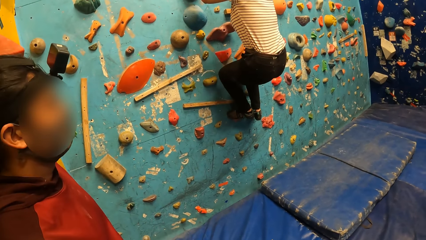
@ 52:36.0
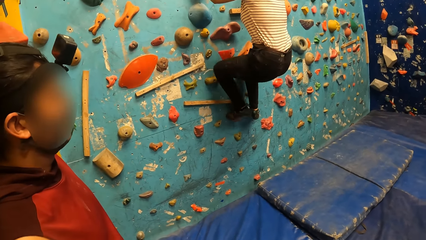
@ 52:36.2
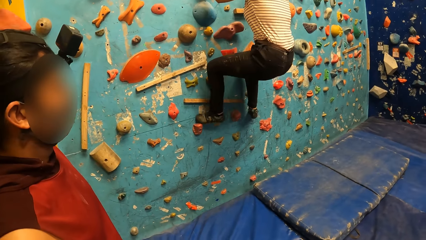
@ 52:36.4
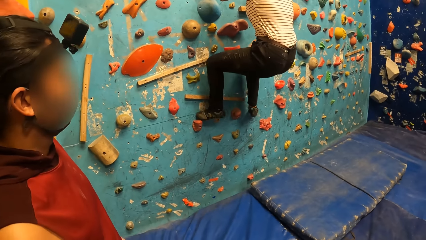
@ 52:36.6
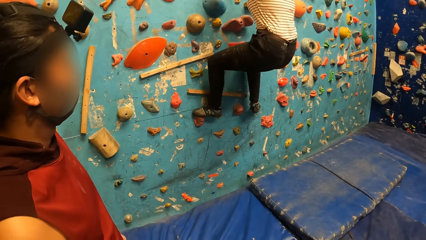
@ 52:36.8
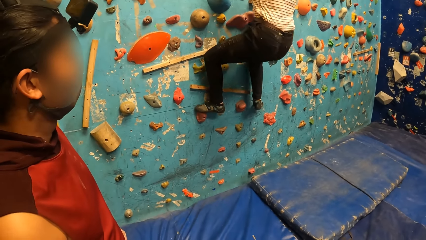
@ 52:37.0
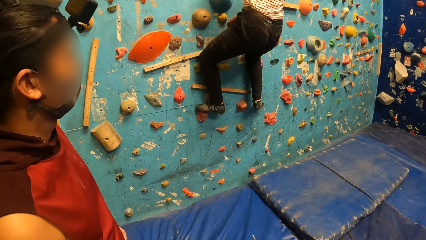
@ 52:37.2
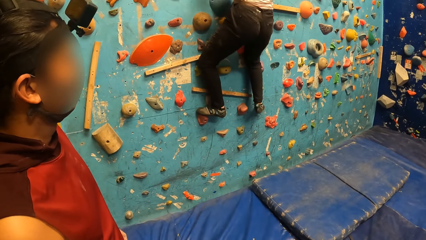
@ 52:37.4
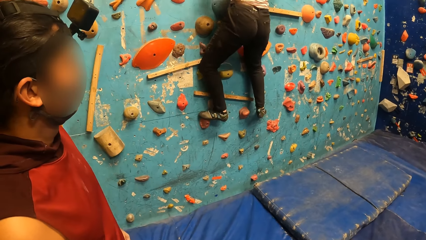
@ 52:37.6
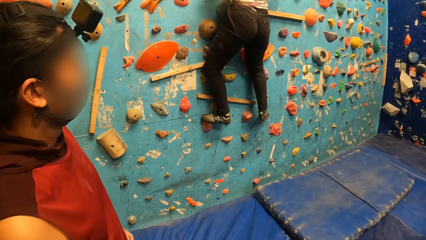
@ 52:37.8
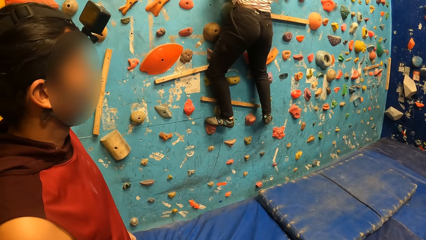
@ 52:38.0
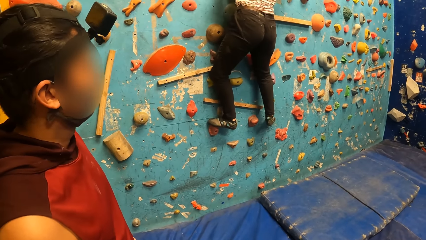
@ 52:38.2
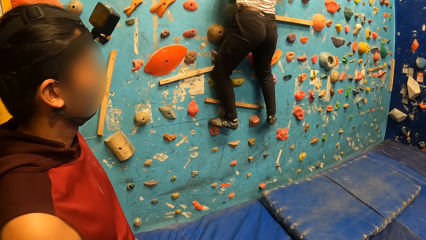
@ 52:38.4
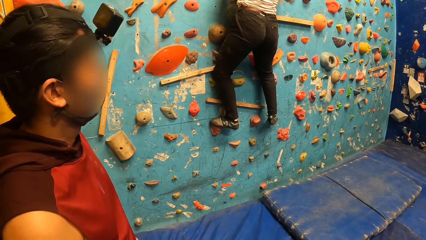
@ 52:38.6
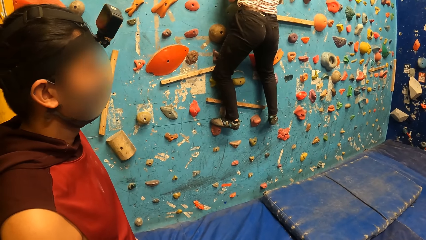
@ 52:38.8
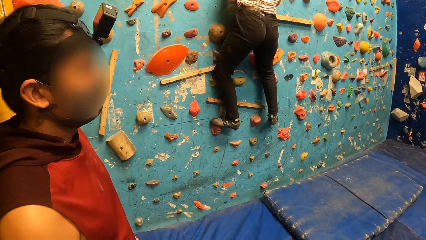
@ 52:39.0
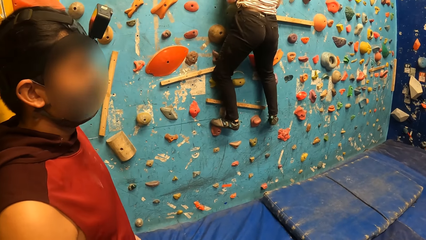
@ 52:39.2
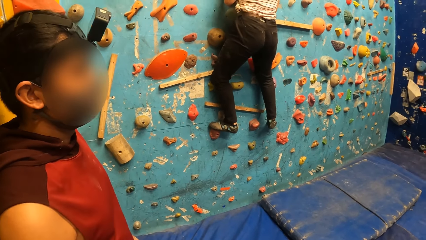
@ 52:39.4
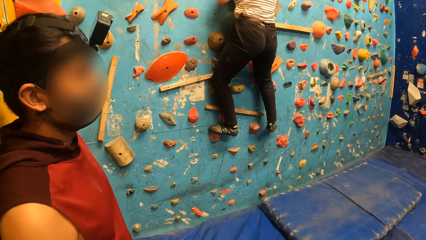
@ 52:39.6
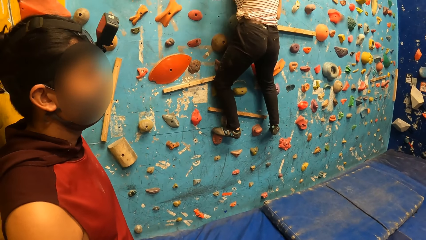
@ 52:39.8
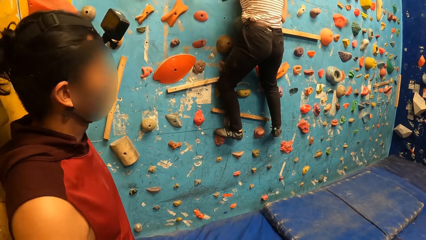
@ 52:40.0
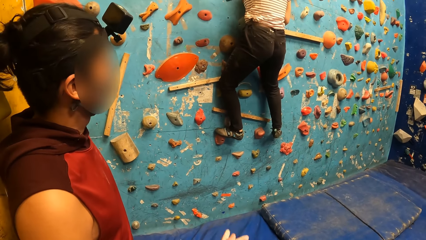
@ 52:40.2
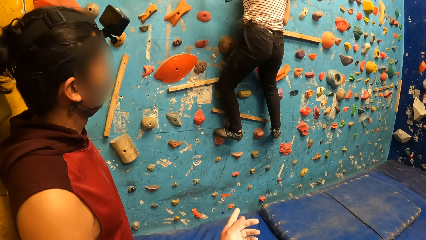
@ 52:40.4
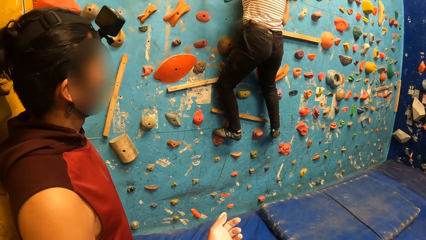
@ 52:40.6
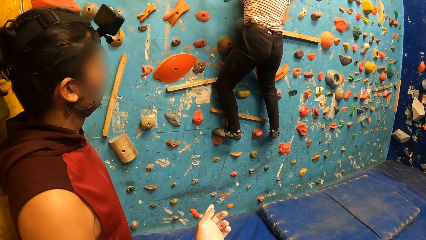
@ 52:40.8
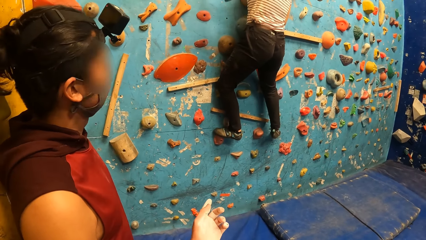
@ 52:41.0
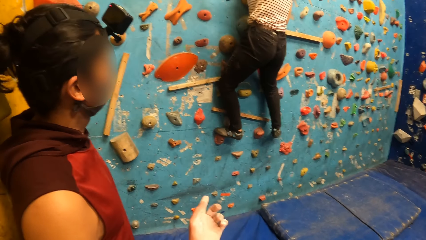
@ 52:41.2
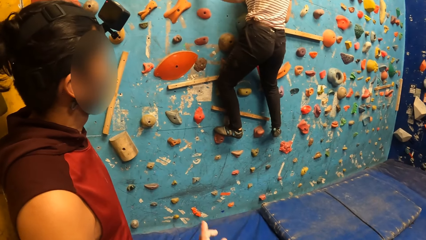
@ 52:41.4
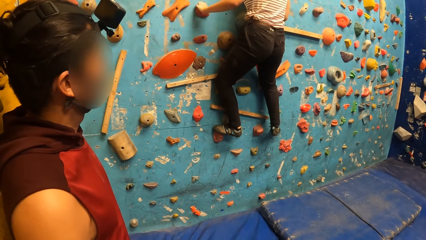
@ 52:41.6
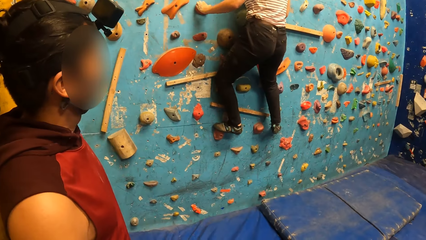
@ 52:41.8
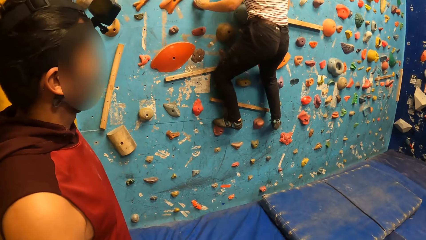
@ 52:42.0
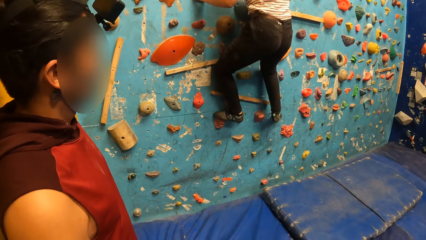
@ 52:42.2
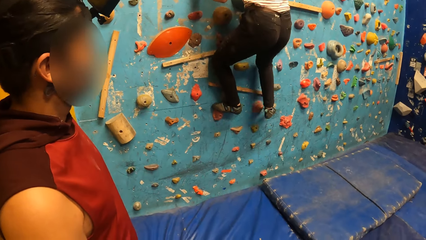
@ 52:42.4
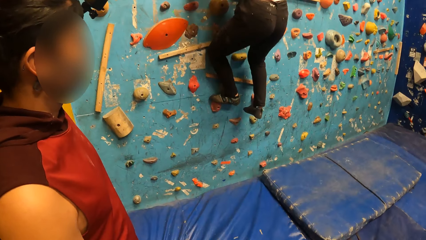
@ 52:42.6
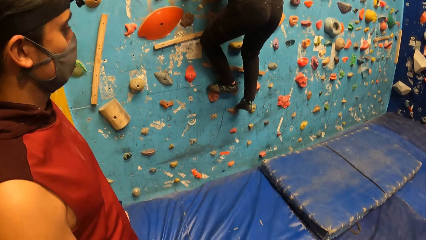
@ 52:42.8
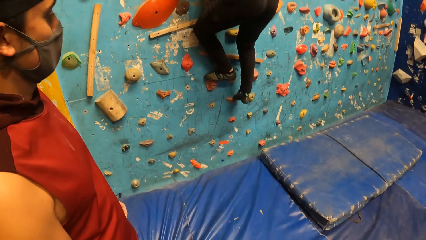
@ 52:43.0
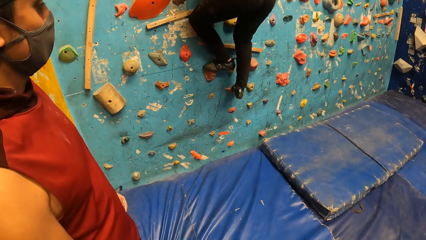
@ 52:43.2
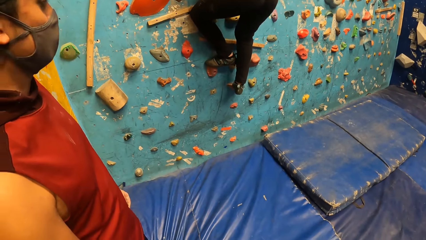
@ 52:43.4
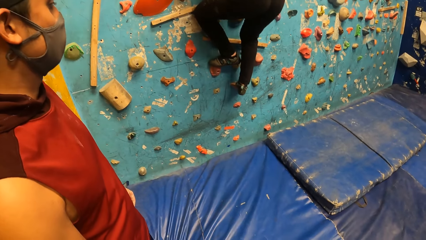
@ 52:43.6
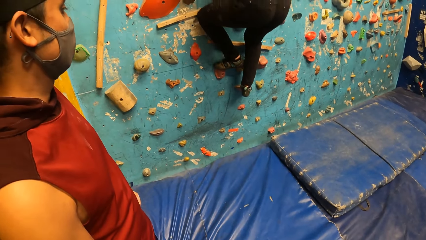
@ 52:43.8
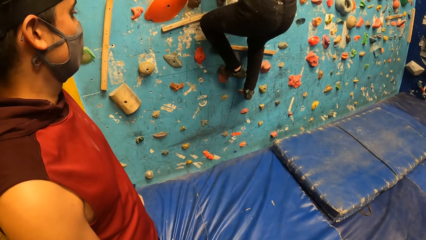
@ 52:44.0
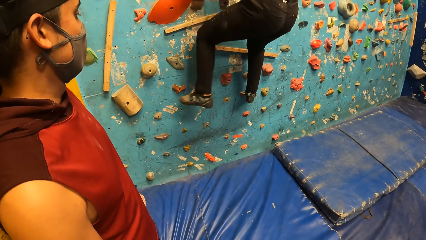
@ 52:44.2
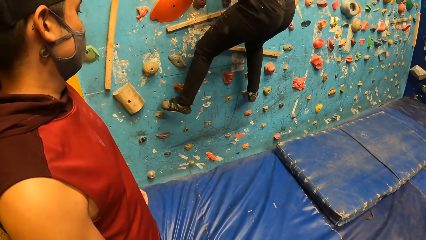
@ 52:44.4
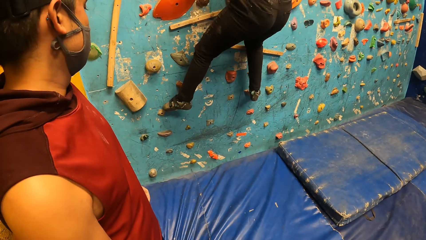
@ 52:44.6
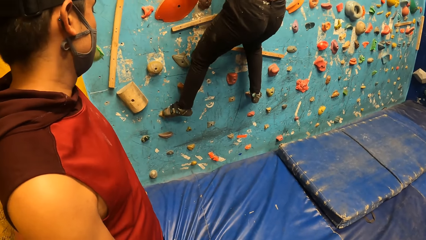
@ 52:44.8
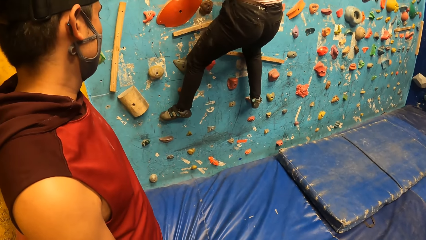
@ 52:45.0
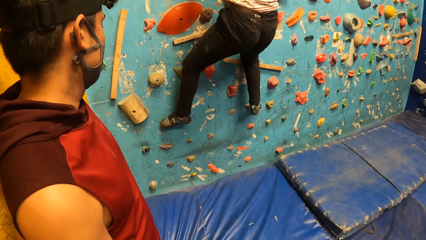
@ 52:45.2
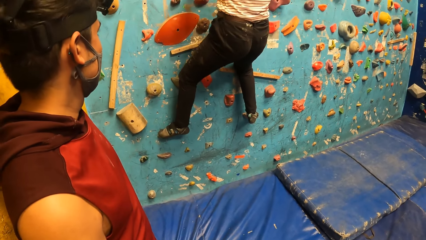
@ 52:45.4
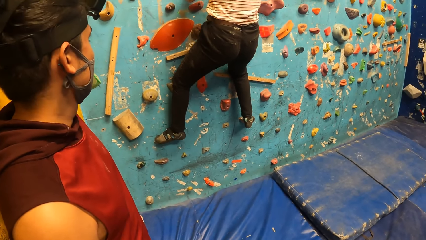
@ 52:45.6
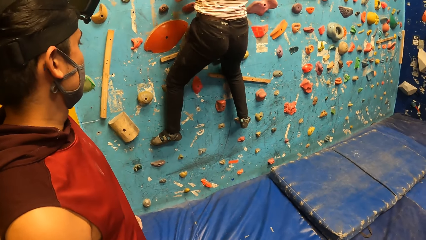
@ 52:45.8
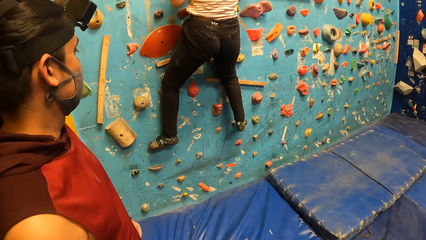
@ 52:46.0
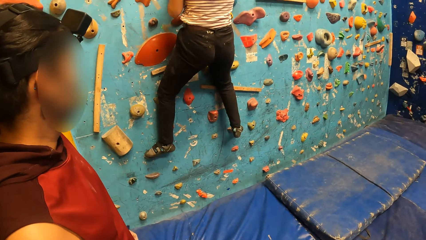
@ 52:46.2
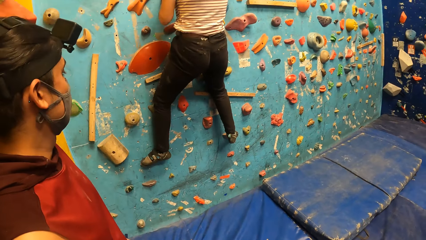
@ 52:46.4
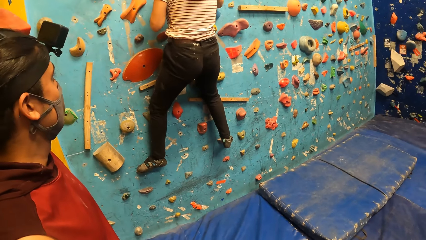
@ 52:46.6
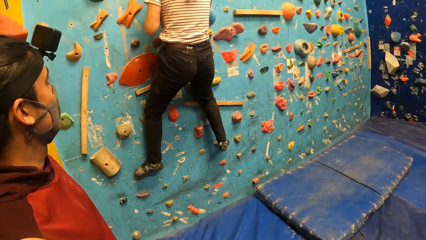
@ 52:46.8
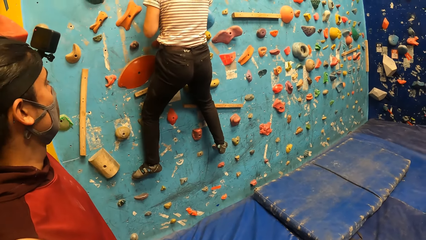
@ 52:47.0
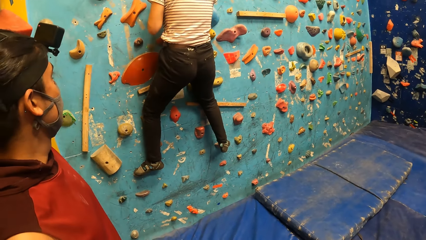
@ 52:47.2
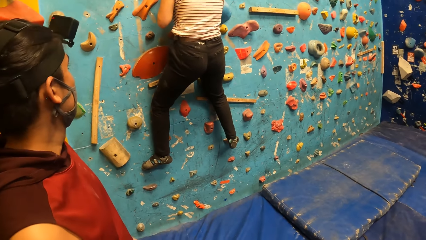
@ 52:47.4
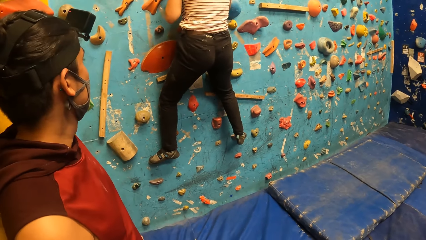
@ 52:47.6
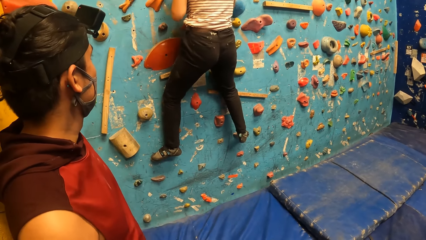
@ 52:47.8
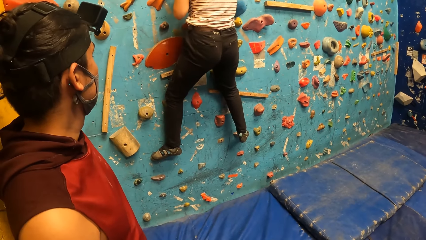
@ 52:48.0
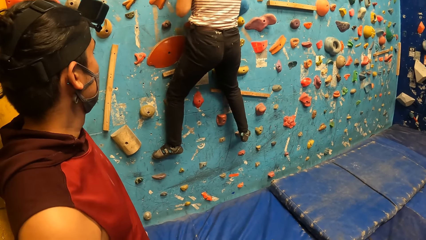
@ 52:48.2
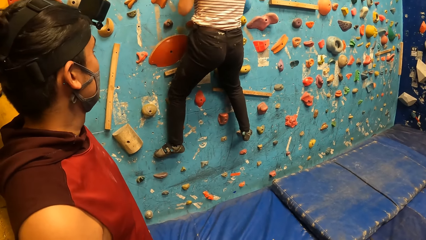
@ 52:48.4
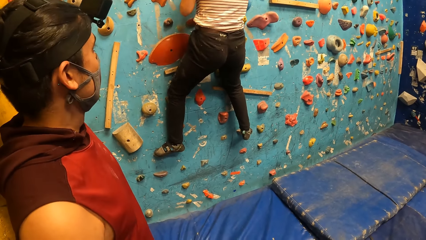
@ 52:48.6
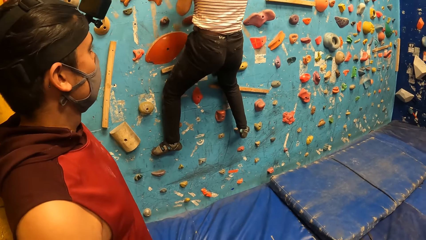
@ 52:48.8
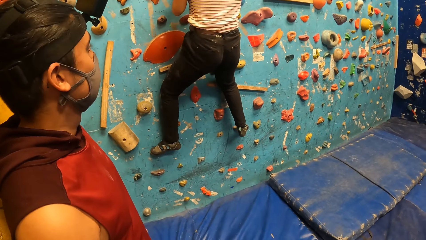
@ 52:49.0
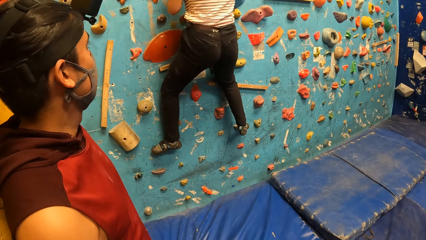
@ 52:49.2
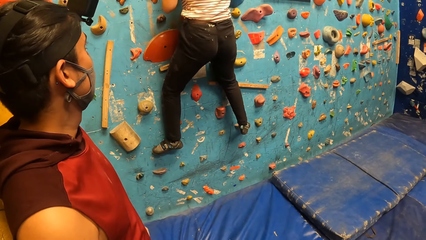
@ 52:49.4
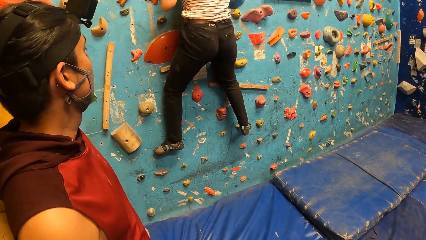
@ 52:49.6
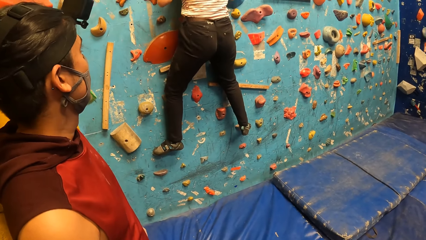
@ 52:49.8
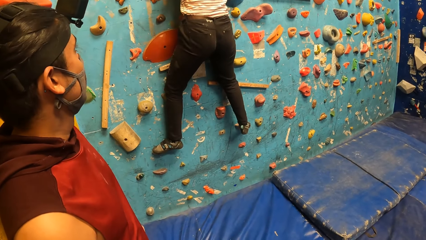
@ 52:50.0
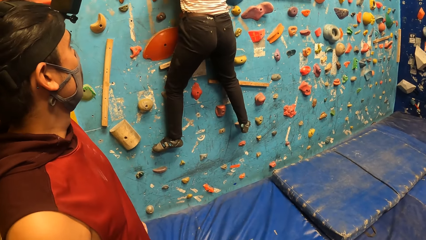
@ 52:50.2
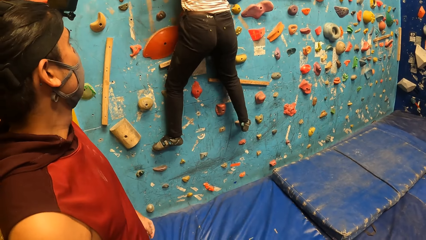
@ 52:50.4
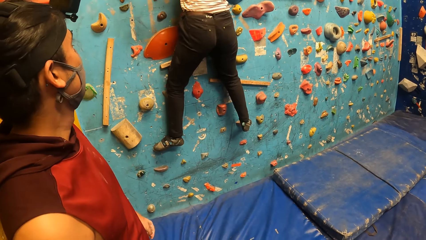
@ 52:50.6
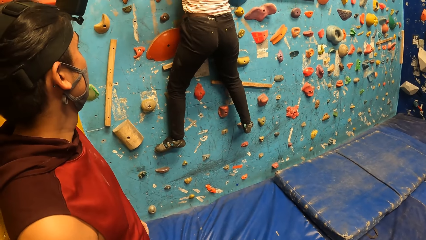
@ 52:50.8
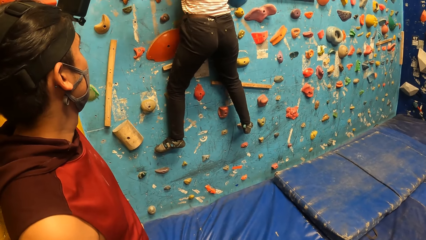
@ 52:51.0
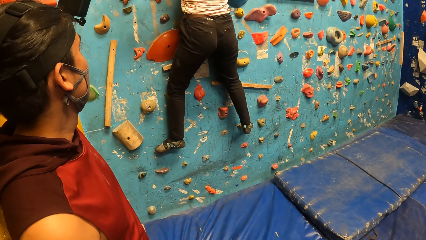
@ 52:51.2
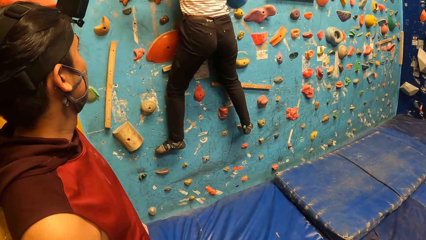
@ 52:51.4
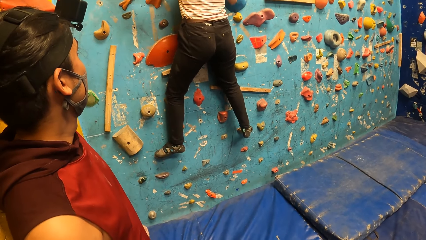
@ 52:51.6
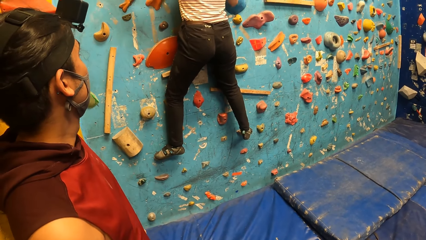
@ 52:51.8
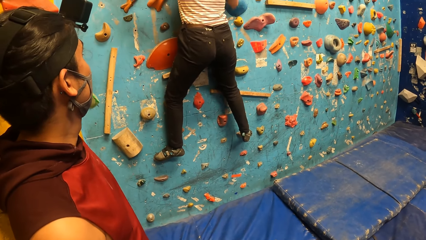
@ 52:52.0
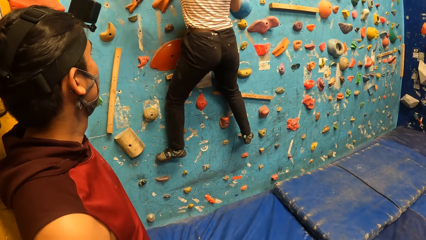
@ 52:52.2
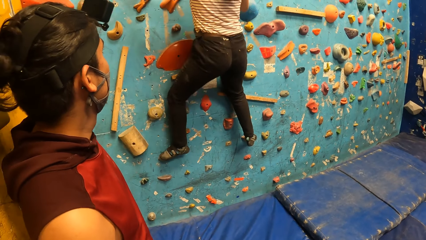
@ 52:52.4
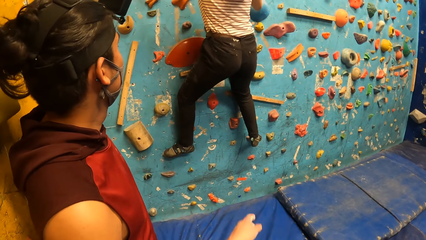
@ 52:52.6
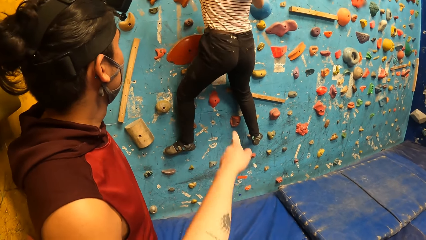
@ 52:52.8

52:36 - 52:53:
A woman climbs on the wall climbing game. The camera wearer does a hand gesture. The woman climbs on the wall climbing game again. The camera wearer looks at the woman.
